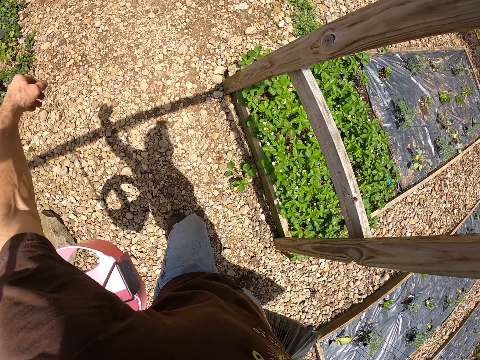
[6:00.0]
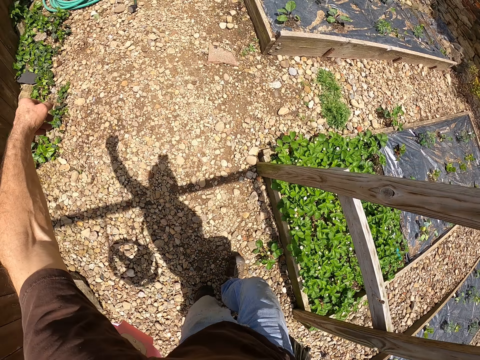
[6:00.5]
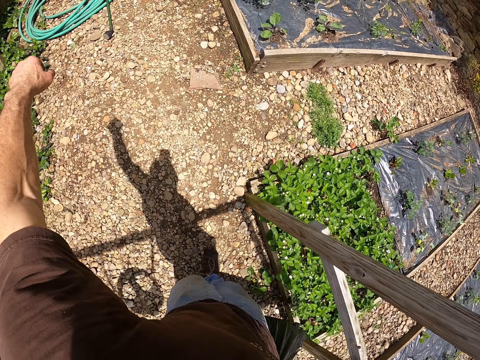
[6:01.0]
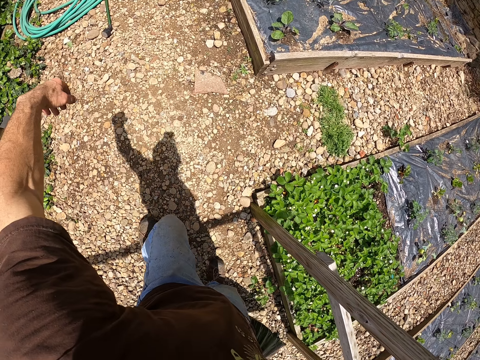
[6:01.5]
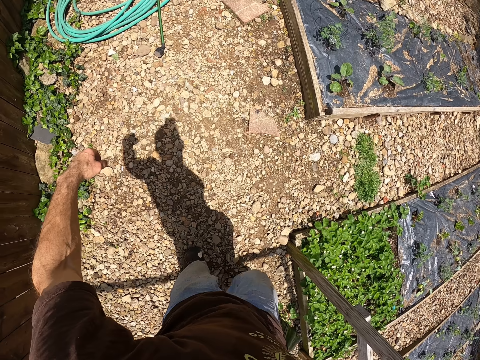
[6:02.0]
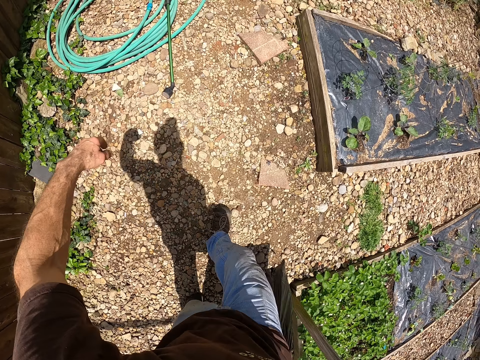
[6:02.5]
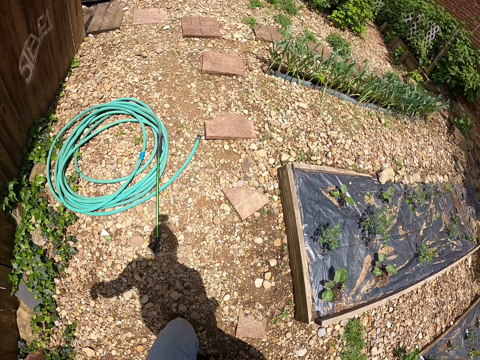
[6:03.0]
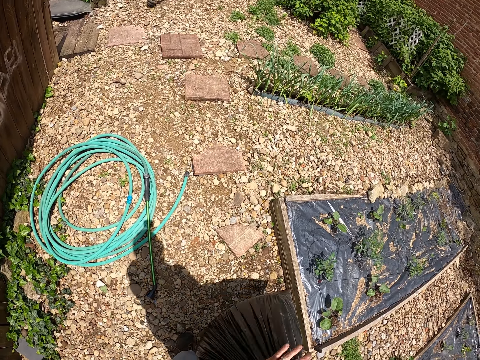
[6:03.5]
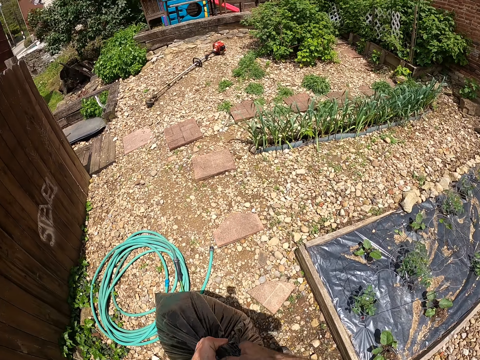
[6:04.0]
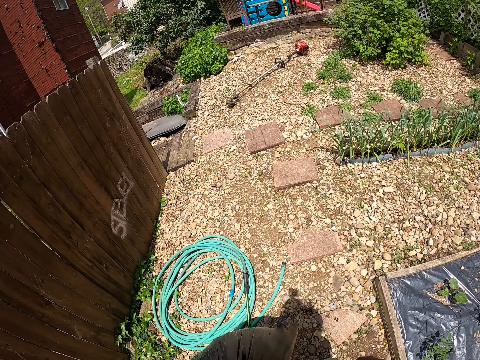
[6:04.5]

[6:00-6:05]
The camera wearer walks in the garden.

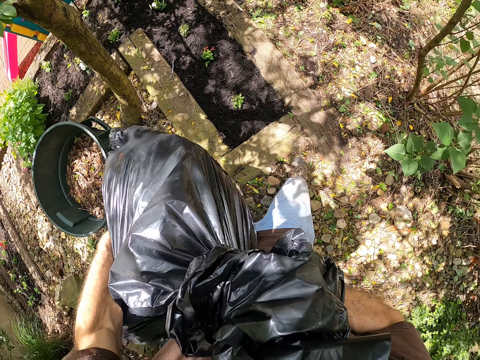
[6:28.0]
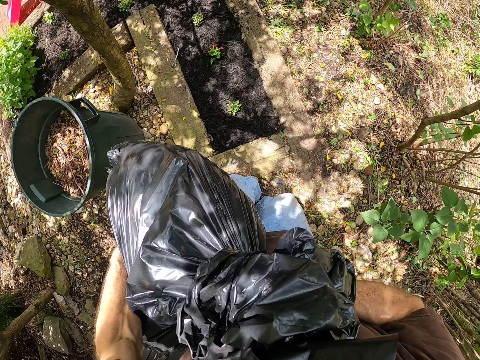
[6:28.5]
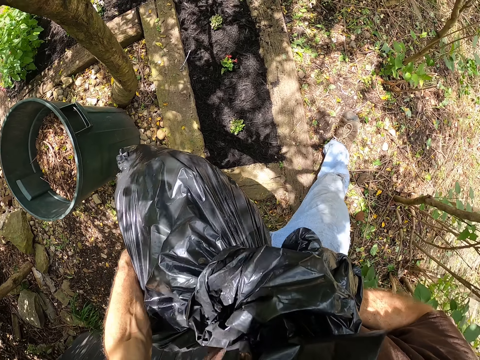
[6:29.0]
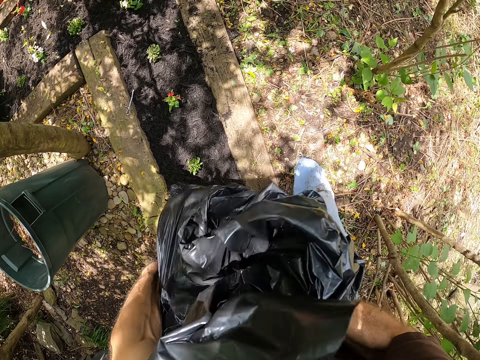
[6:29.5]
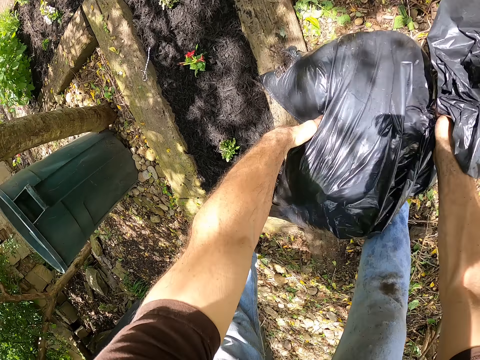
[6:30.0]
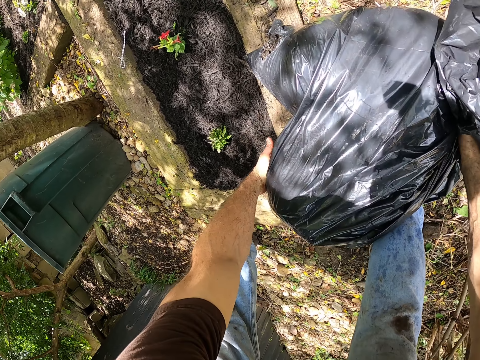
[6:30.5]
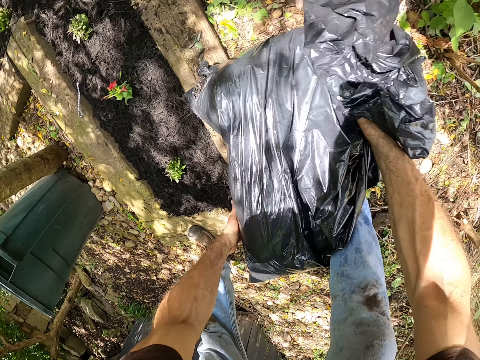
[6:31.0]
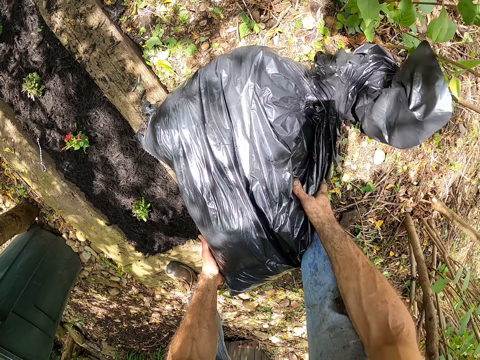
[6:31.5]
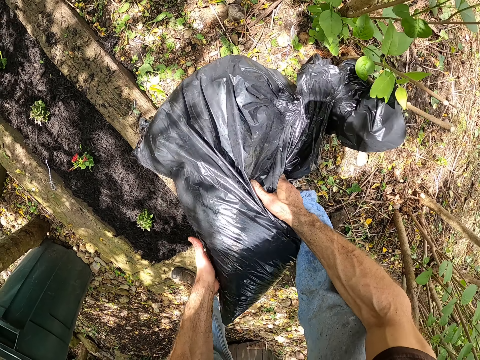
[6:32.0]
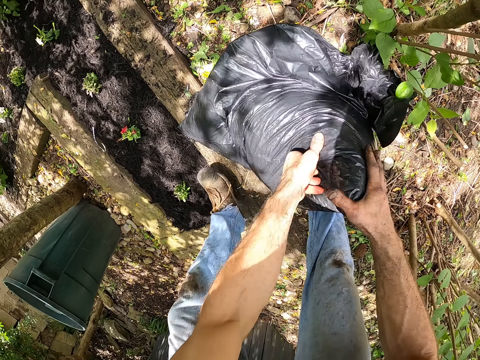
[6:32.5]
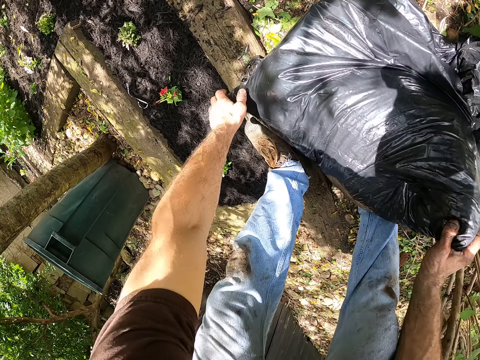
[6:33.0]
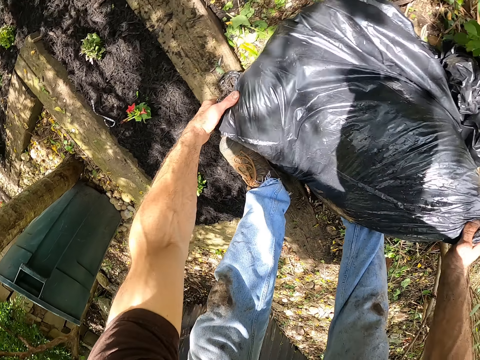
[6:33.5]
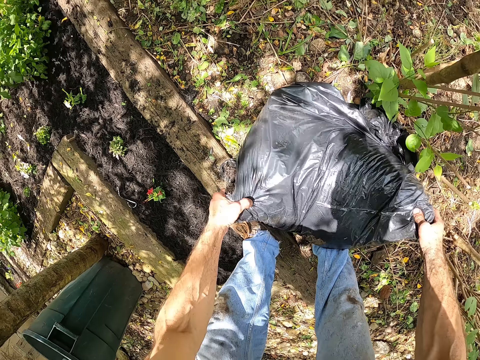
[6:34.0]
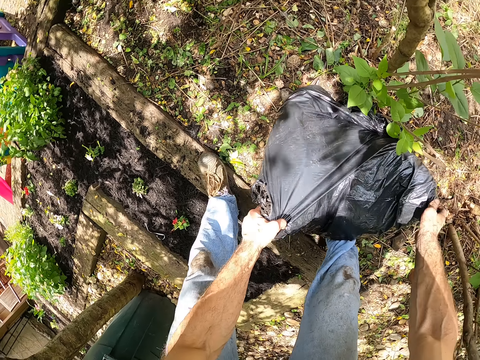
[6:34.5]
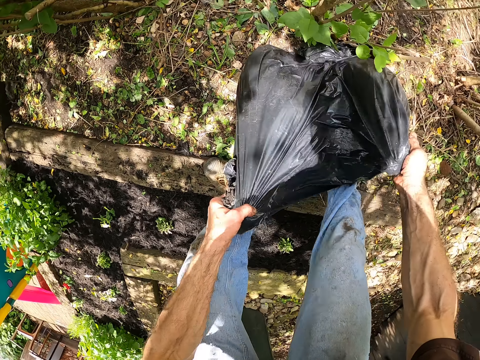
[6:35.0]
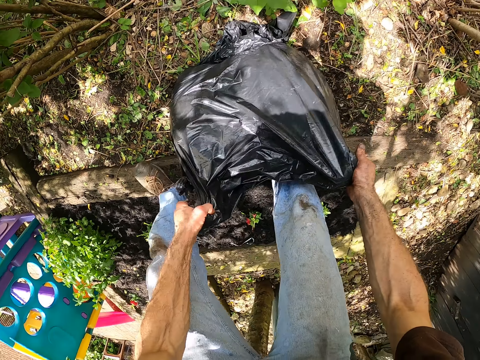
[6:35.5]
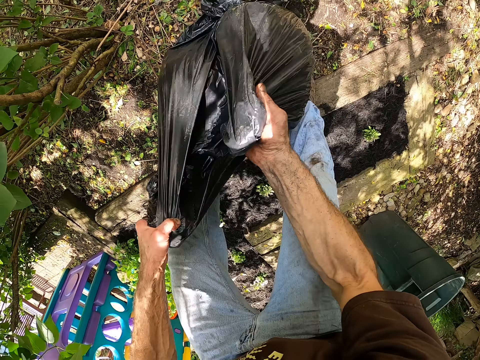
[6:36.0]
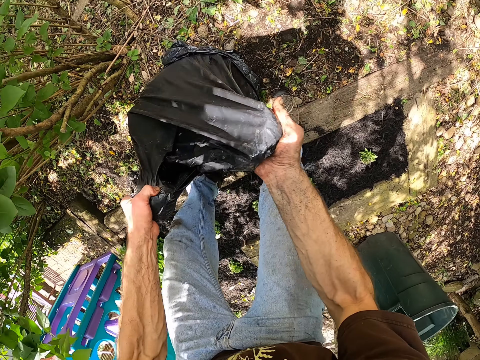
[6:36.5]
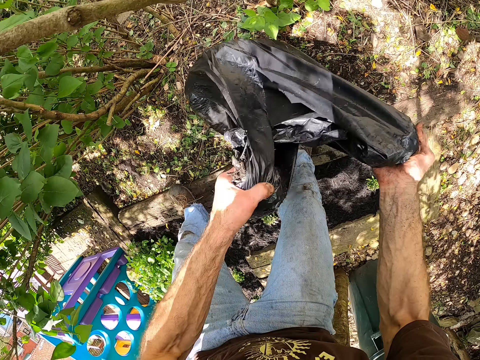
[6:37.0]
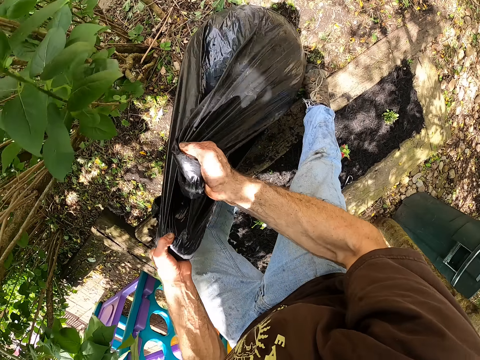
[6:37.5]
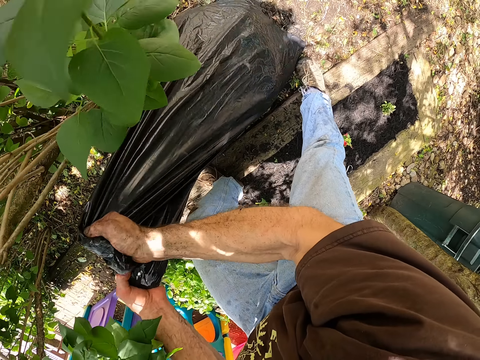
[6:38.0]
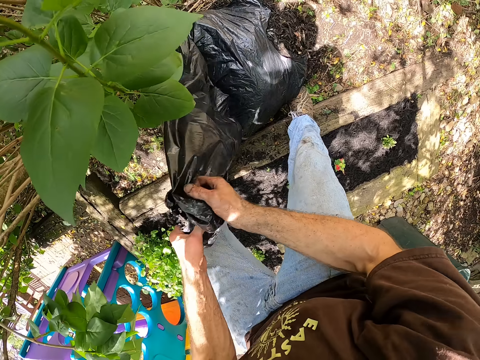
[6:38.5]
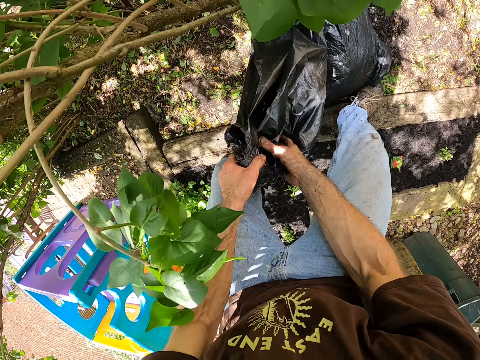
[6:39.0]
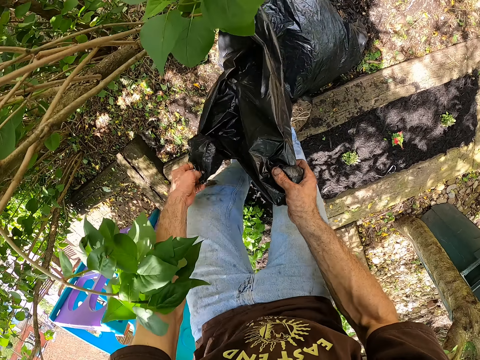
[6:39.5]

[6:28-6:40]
The camera wearer drops the trash bag or polythene bag on the ground. They pour down the soil from the polythene bag. They adjust the trash bag on the ground.
